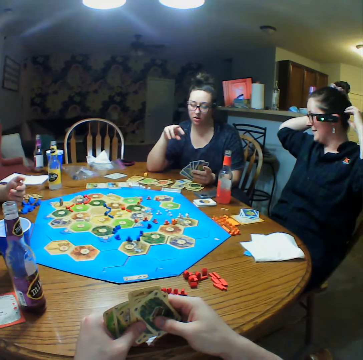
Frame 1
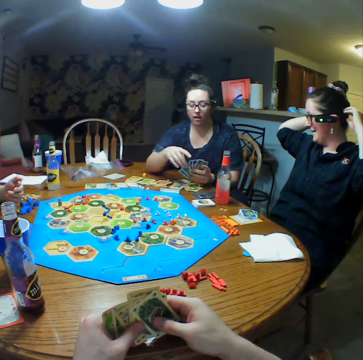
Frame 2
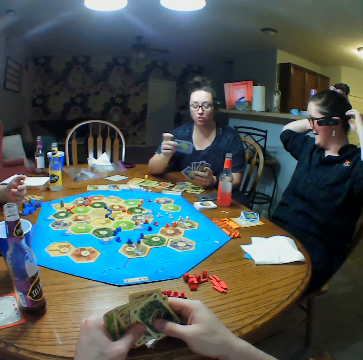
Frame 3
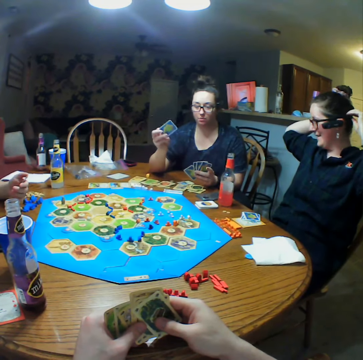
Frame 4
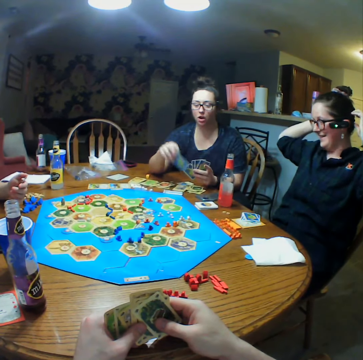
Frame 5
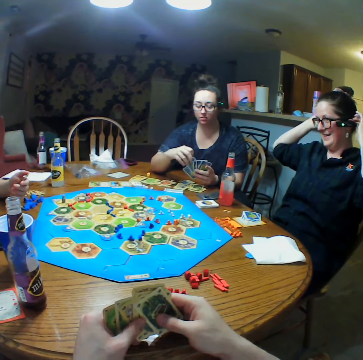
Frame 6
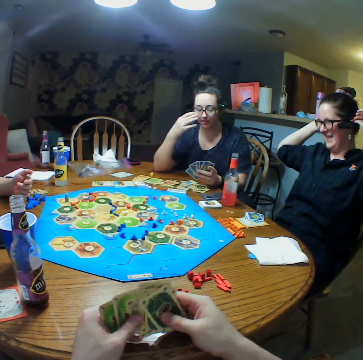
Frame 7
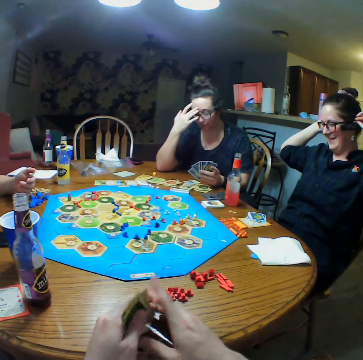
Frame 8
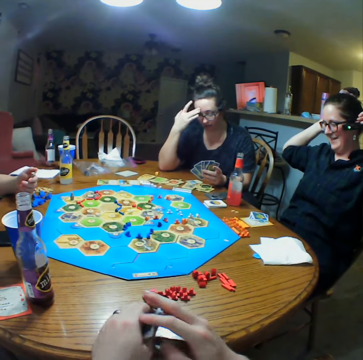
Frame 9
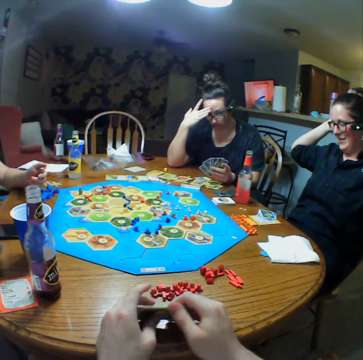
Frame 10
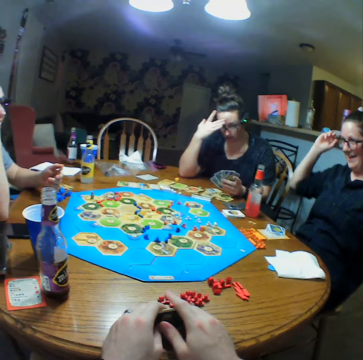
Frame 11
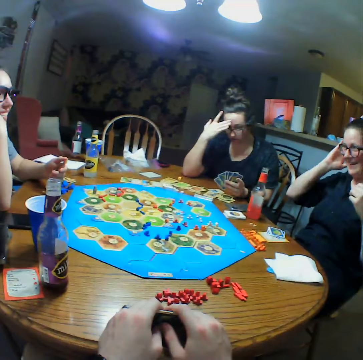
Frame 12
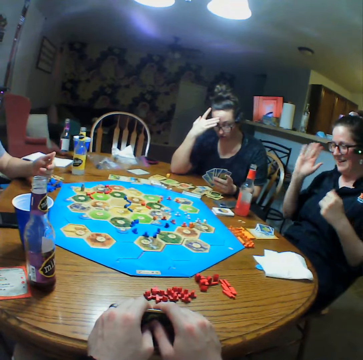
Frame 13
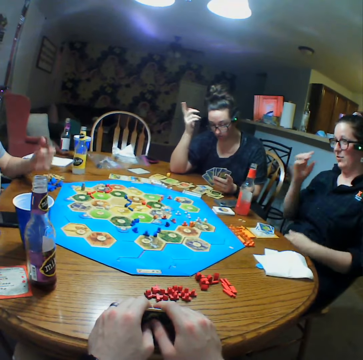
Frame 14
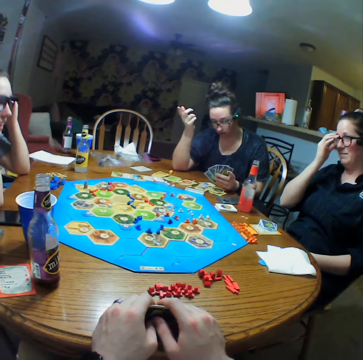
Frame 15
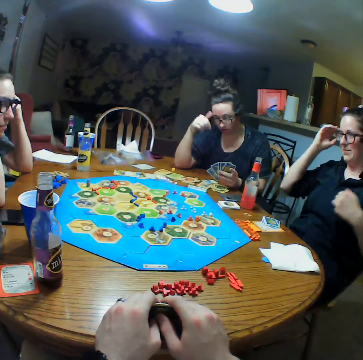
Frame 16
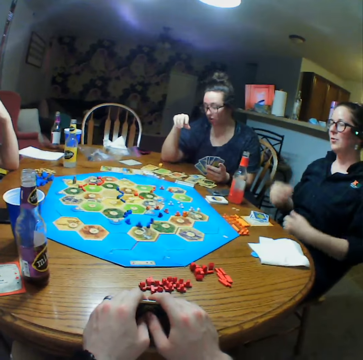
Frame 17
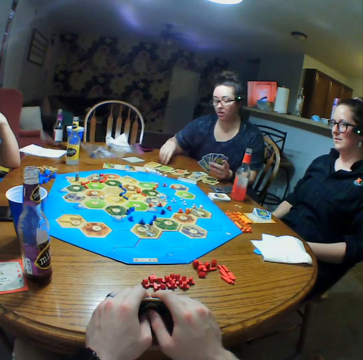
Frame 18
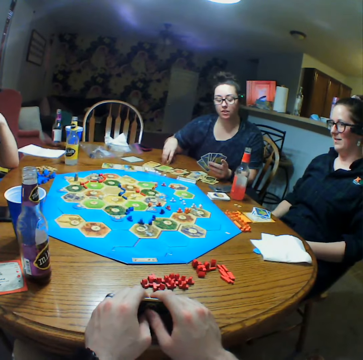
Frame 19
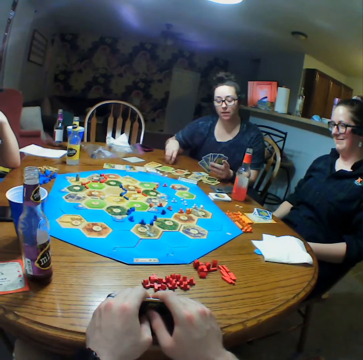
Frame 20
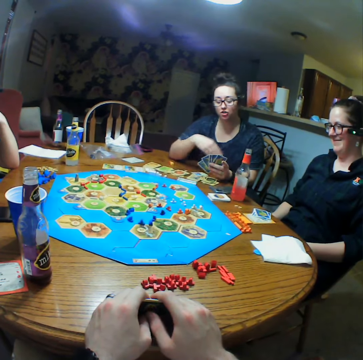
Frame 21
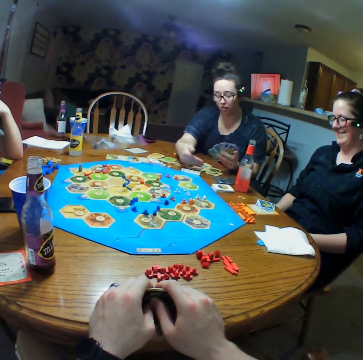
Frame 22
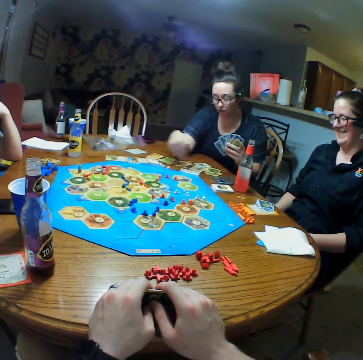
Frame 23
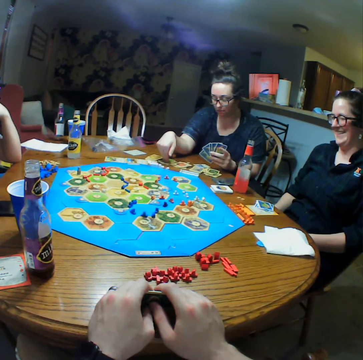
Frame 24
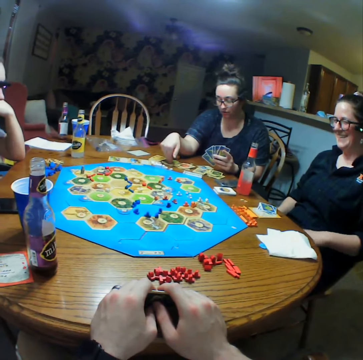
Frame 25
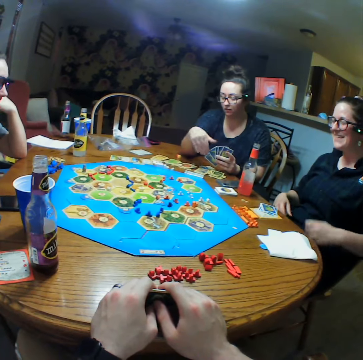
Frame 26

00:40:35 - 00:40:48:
A person picks up a card. The person adjusts the eye glasses. The camera wearer adjusts cards. The first person moves the hand. Another person adjusts eye glasses. A third person adjusts eye glasses. The second person rests hands. The first person holds a die on the table. The first person moves the hand.

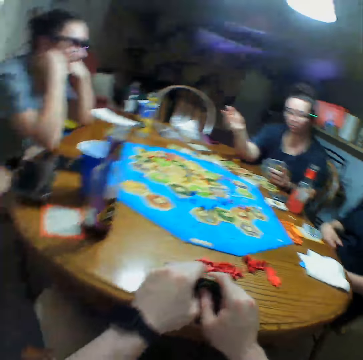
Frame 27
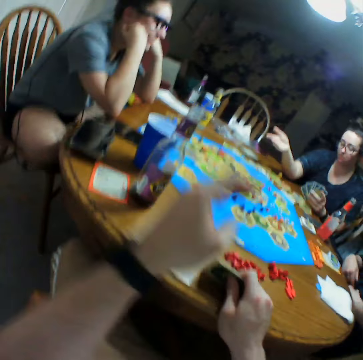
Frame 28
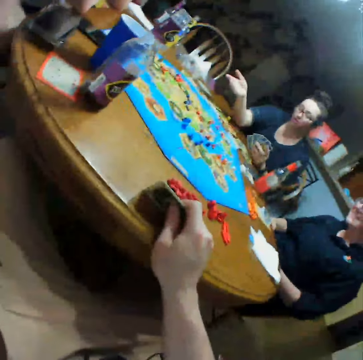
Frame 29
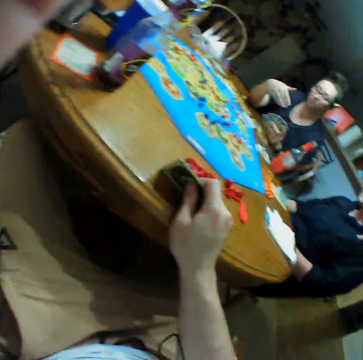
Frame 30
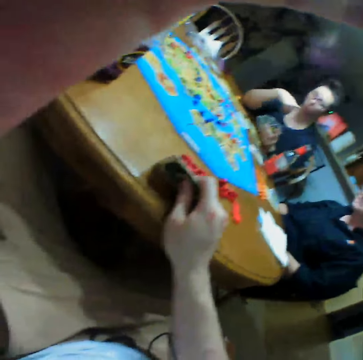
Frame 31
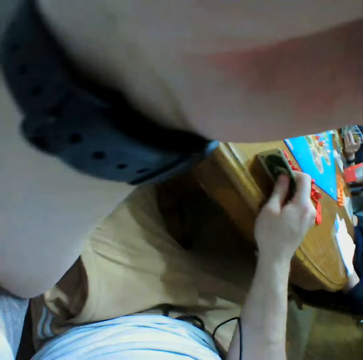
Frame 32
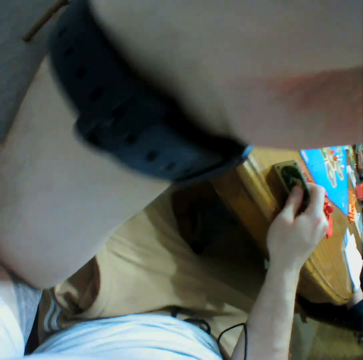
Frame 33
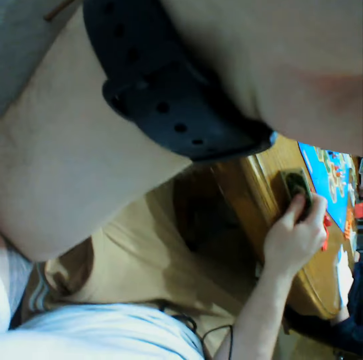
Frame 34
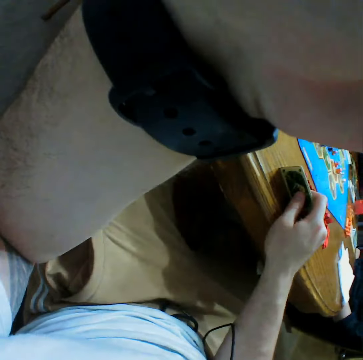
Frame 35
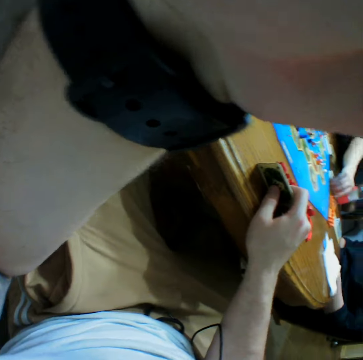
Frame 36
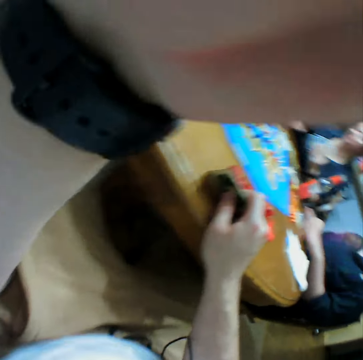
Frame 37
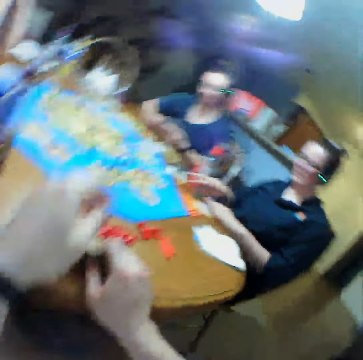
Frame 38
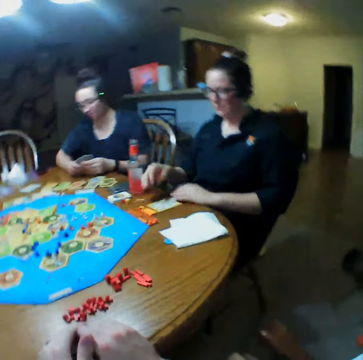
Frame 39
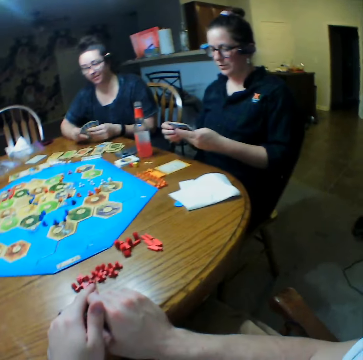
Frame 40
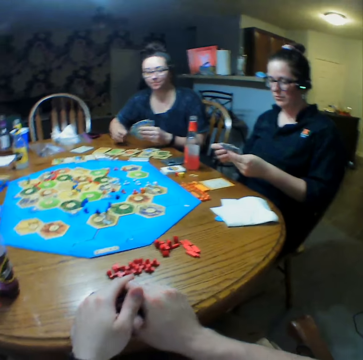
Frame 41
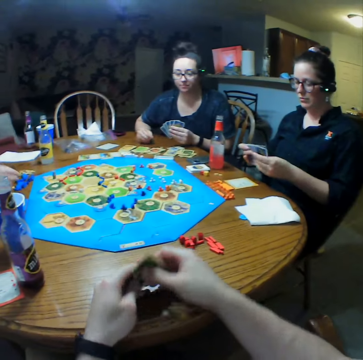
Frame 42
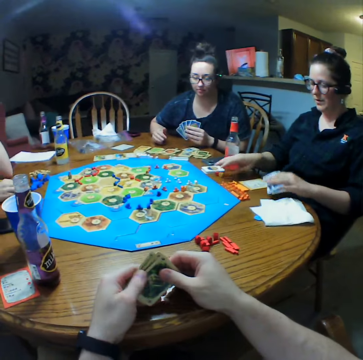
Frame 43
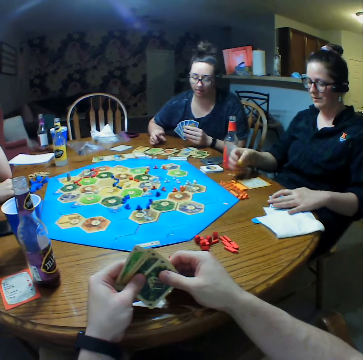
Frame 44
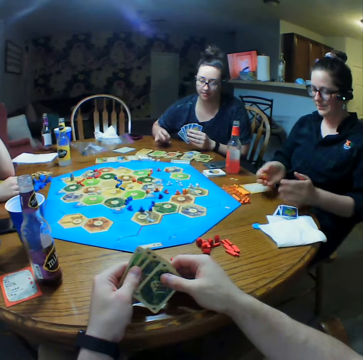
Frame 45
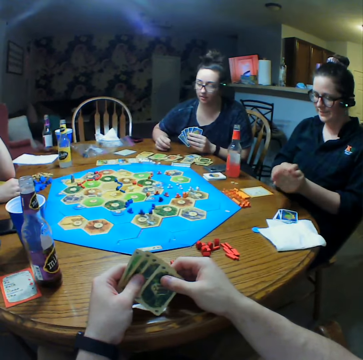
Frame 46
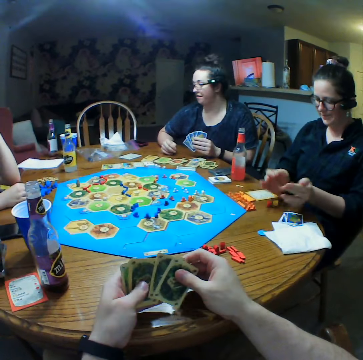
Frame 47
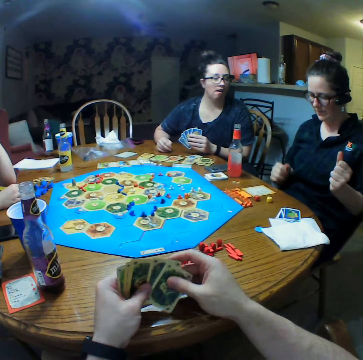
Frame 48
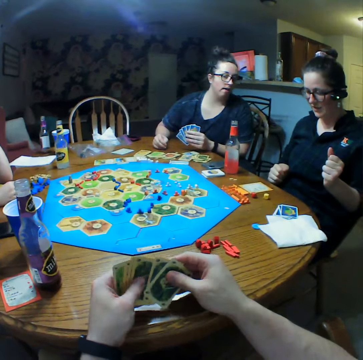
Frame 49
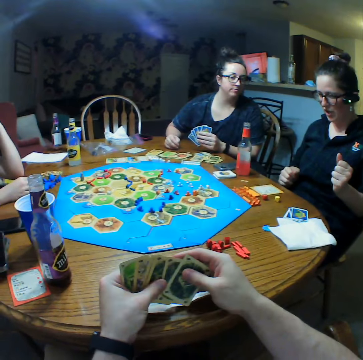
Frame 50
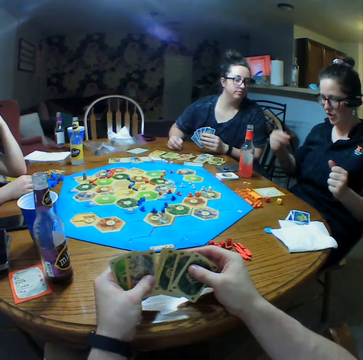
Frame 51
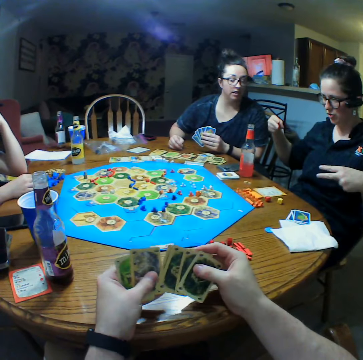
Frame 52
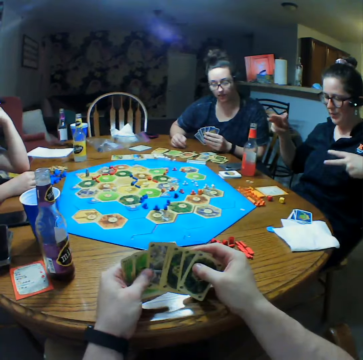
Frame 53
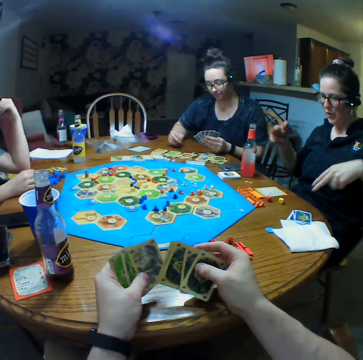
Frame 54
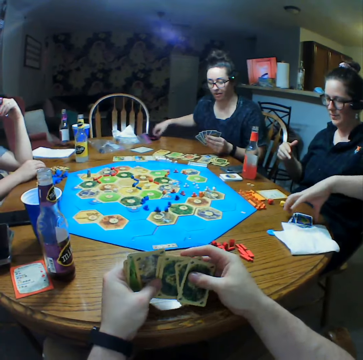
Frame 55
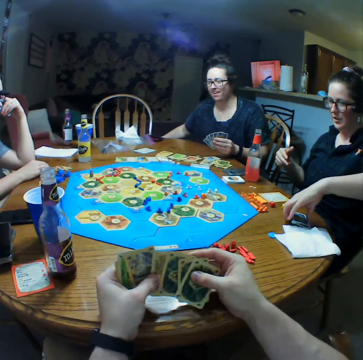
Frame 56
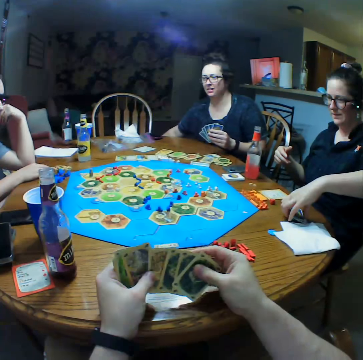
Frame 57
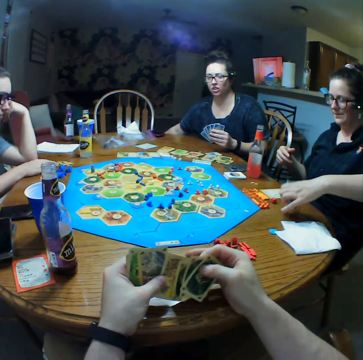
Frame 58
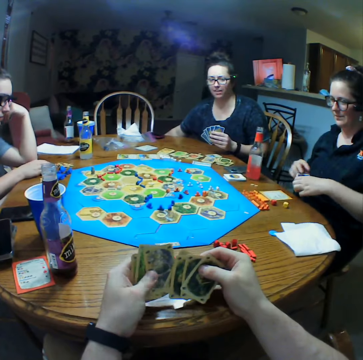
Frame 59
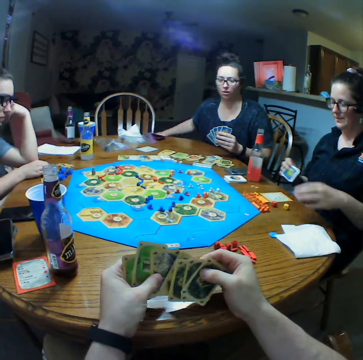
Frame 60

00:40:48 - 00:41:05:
The camera wearer adjusts the camera. A person takes dice on the table. Another person picks up cards. The other person moves paper. A third person moves fingers. The first person throws the dice on the table. The camera wearer selects cards. The first person takes the card on the table. The third person picks up crisps.

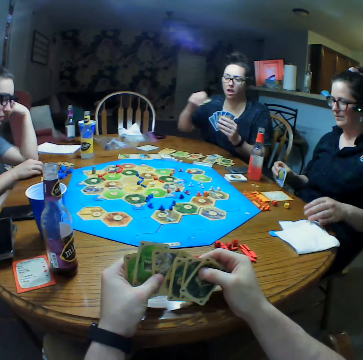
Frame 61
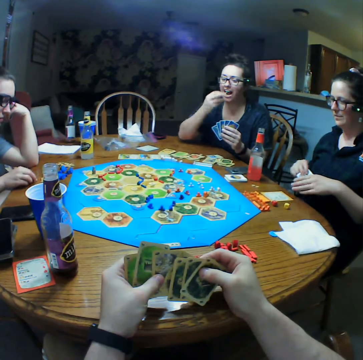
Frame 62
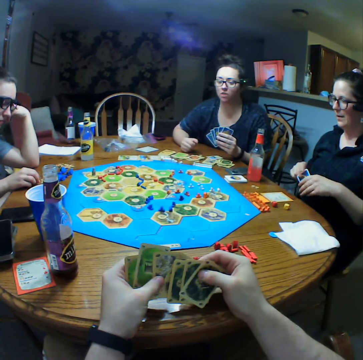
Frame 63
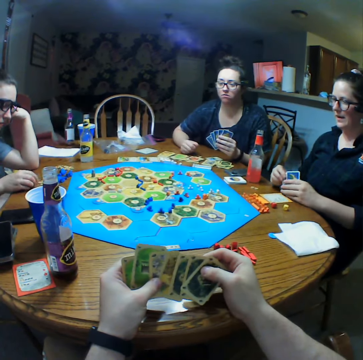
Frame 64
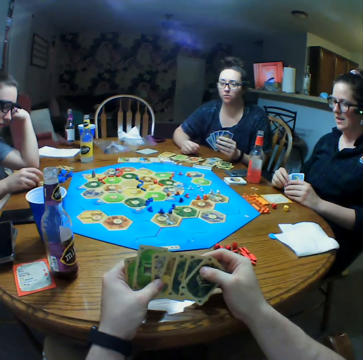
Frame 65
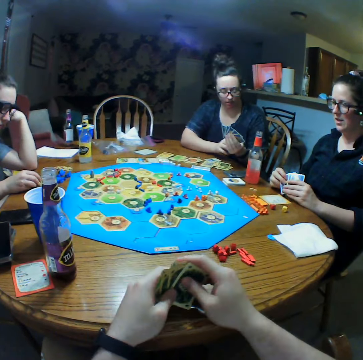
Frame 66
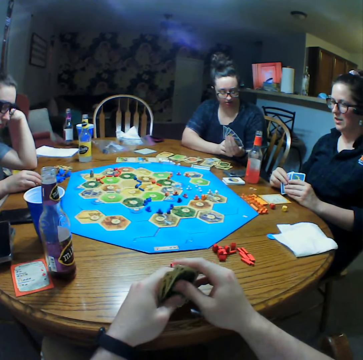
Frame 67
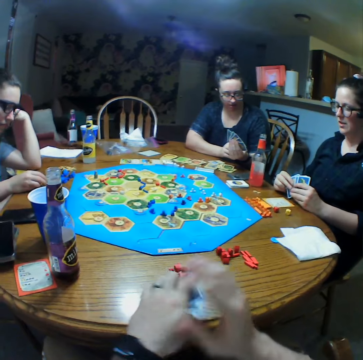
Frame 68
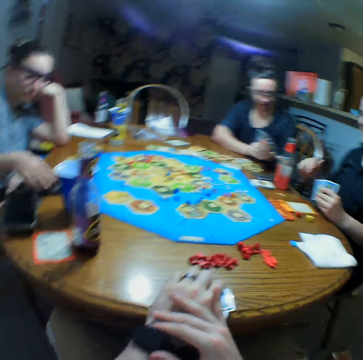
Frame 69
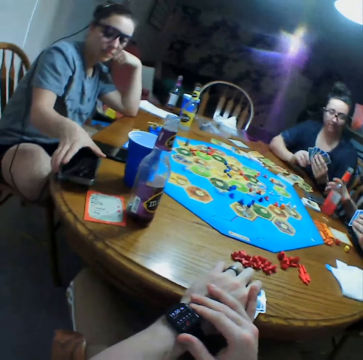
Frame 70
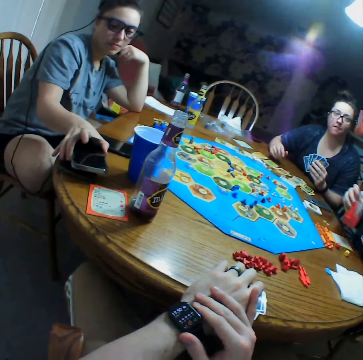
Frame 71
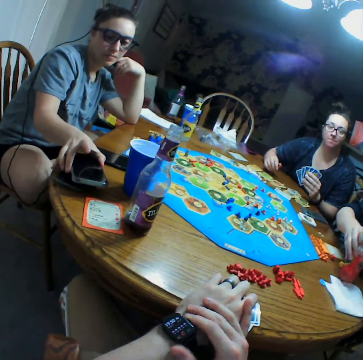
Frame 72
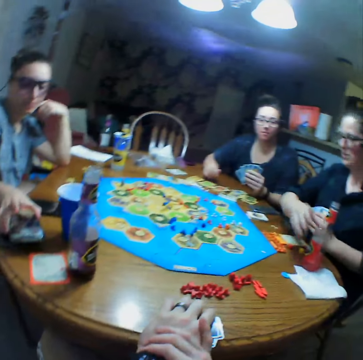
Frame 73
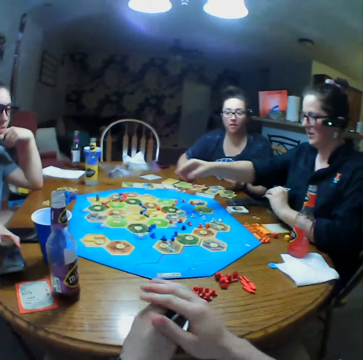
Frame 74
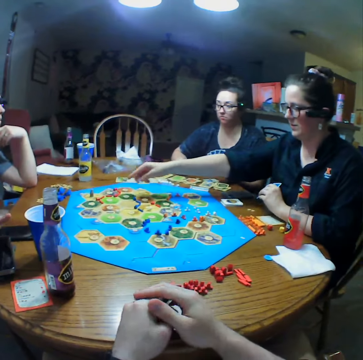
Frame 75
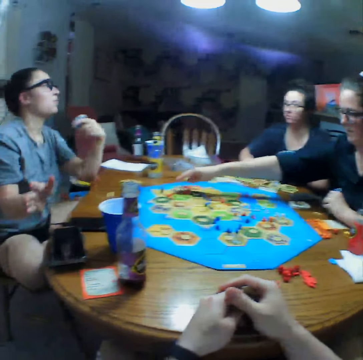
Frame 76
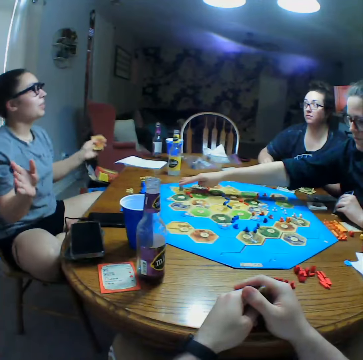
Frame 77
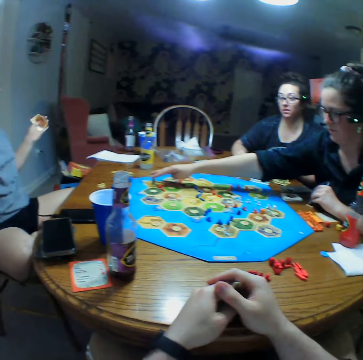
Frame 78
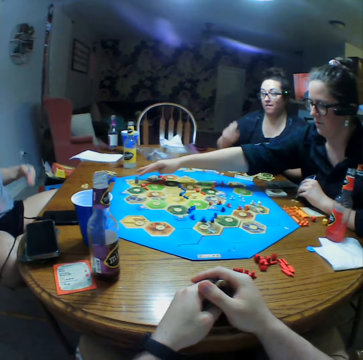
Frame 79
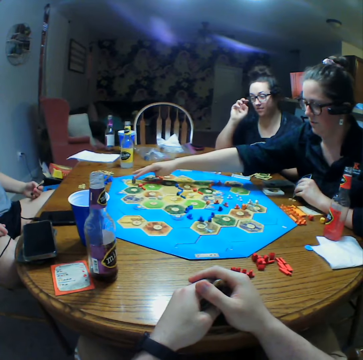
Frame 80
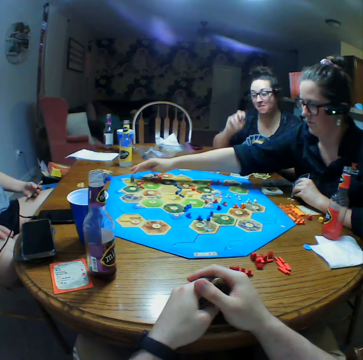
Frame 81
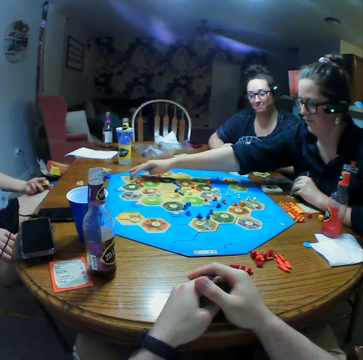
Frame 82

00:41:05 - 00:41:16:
A person eats crisps. Another person holds a phone and touches the mobile phone on the table. A third person moves a bottle on the table and picks up a die. The third person moves something on the board game. The second person moves the hand.
